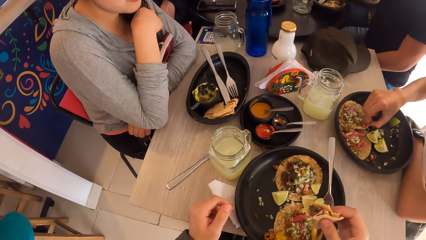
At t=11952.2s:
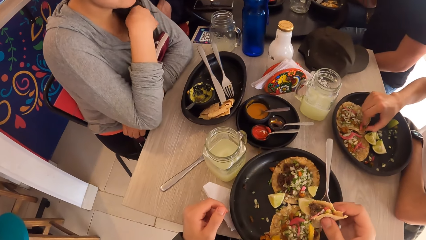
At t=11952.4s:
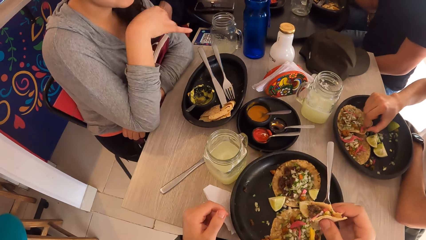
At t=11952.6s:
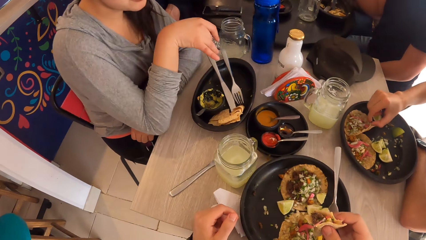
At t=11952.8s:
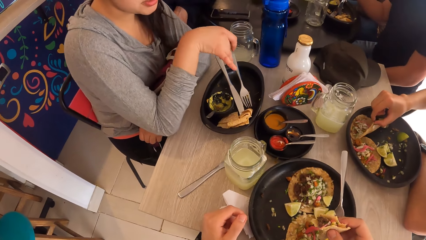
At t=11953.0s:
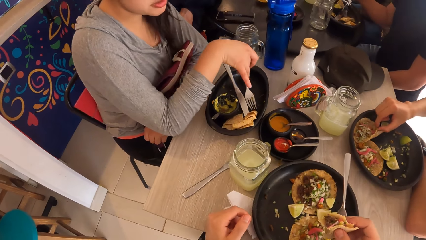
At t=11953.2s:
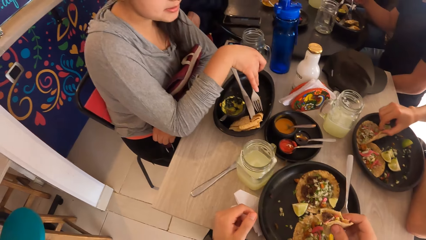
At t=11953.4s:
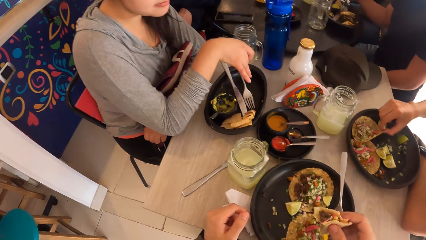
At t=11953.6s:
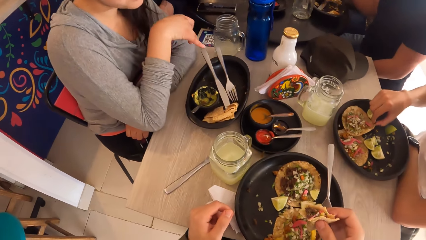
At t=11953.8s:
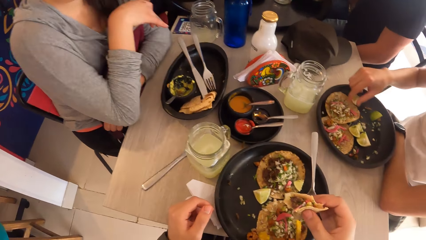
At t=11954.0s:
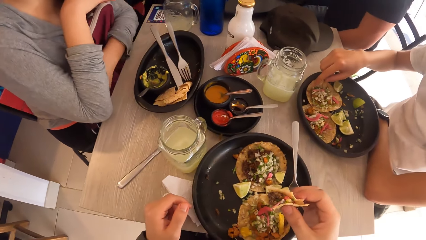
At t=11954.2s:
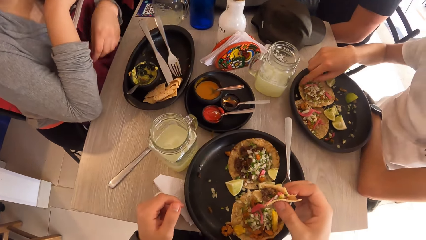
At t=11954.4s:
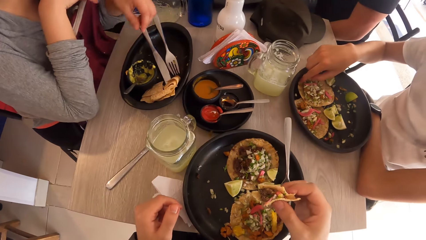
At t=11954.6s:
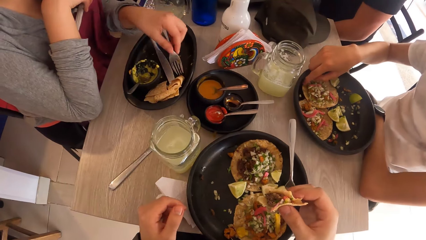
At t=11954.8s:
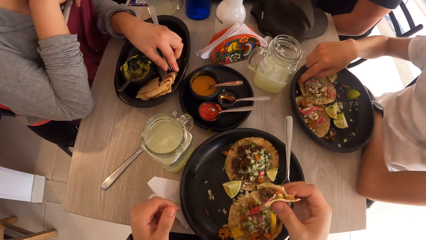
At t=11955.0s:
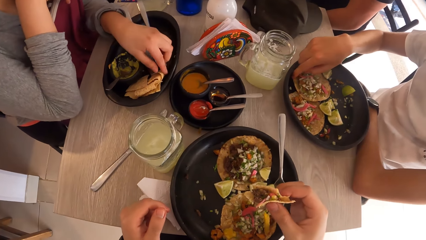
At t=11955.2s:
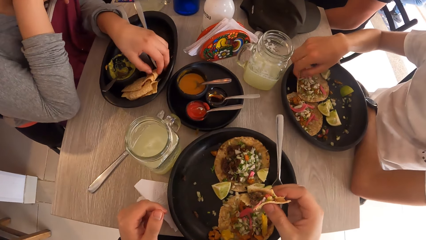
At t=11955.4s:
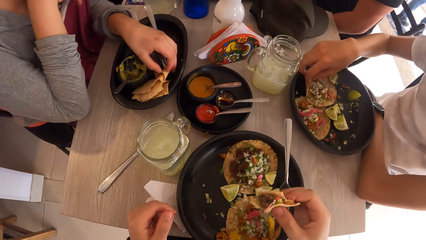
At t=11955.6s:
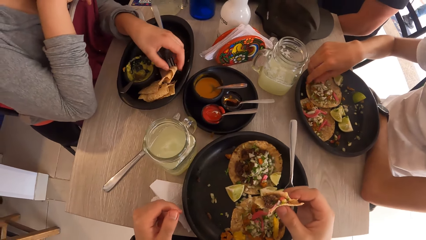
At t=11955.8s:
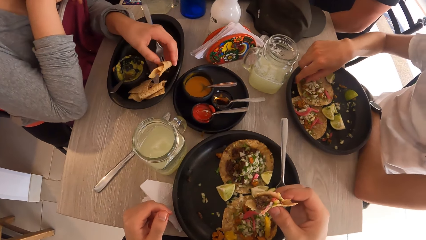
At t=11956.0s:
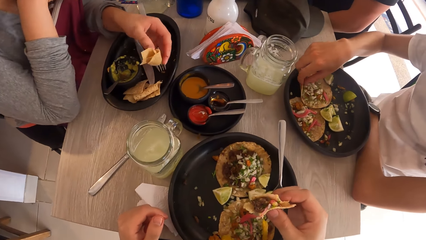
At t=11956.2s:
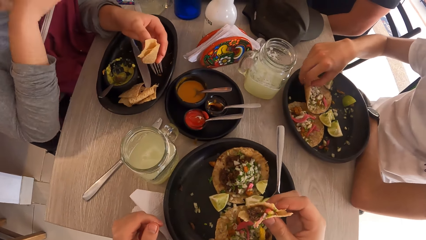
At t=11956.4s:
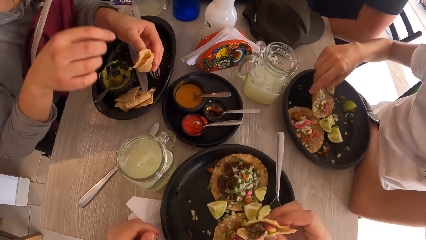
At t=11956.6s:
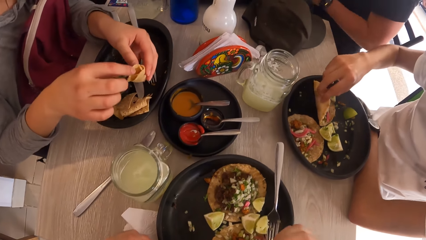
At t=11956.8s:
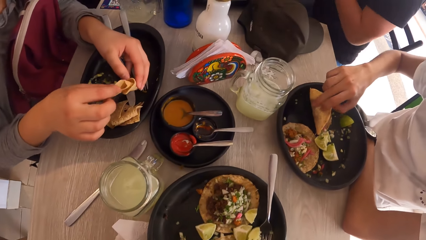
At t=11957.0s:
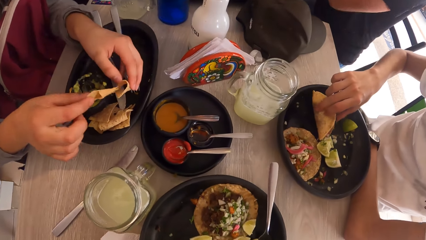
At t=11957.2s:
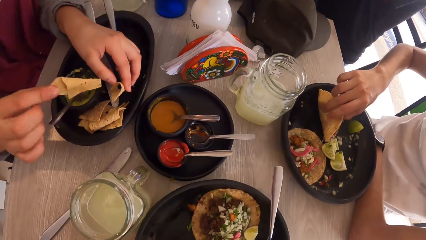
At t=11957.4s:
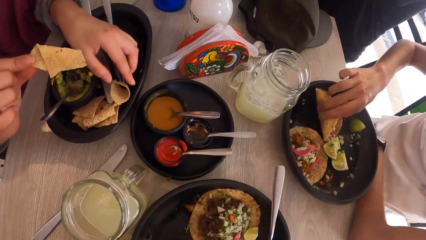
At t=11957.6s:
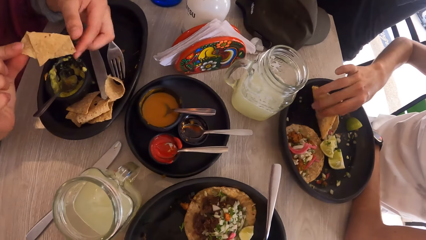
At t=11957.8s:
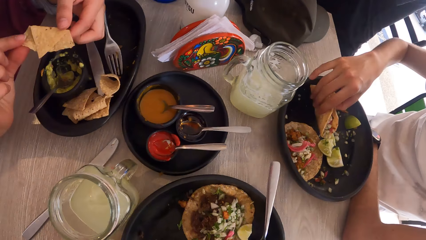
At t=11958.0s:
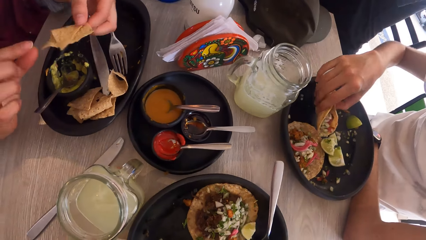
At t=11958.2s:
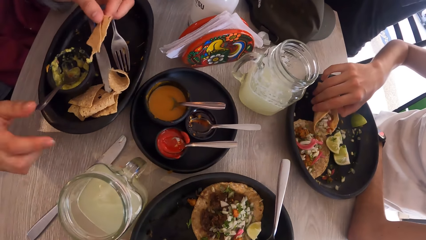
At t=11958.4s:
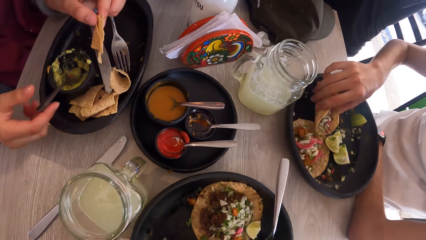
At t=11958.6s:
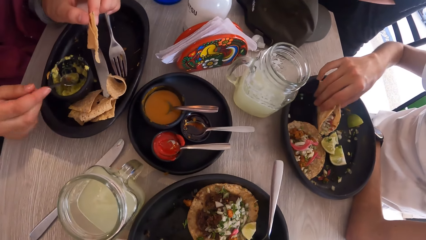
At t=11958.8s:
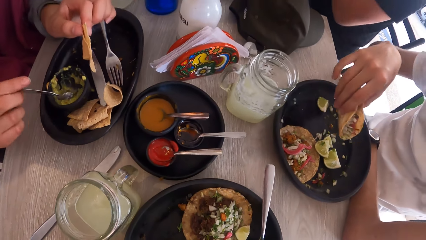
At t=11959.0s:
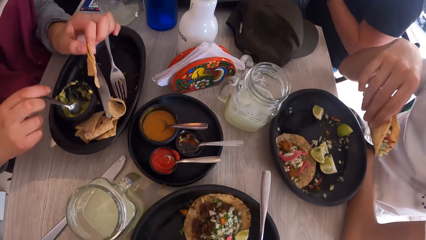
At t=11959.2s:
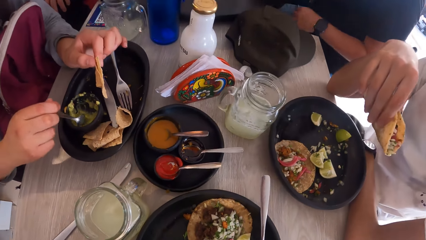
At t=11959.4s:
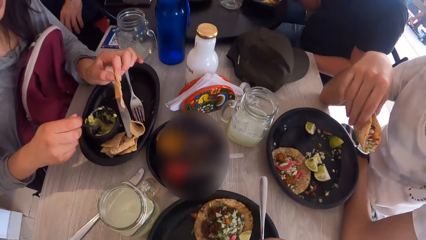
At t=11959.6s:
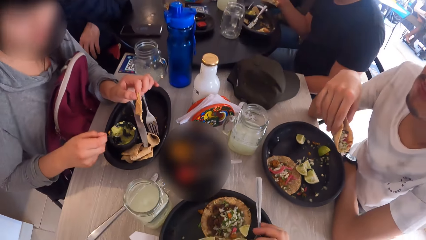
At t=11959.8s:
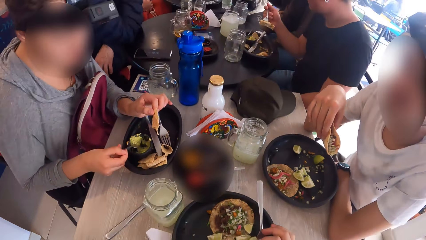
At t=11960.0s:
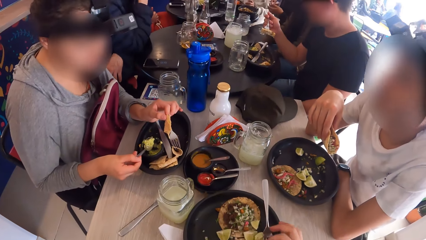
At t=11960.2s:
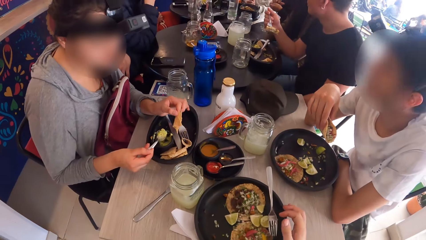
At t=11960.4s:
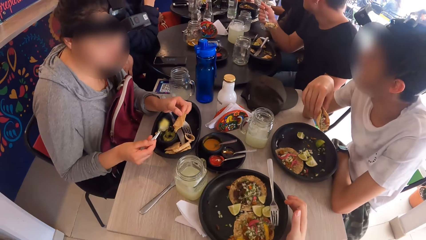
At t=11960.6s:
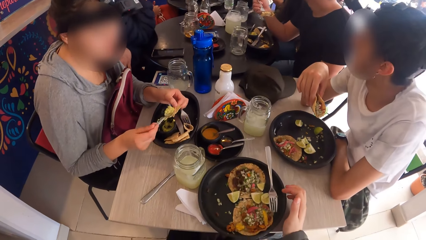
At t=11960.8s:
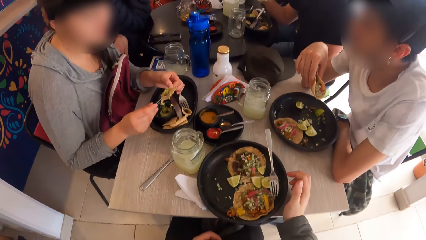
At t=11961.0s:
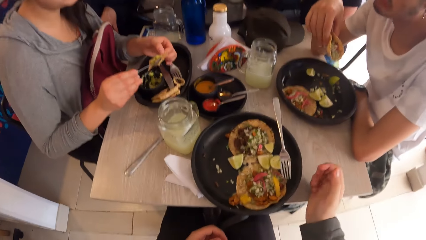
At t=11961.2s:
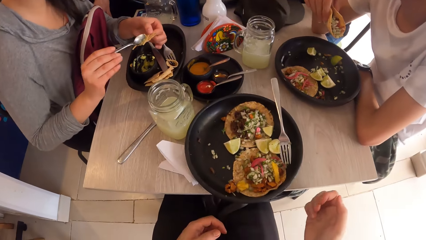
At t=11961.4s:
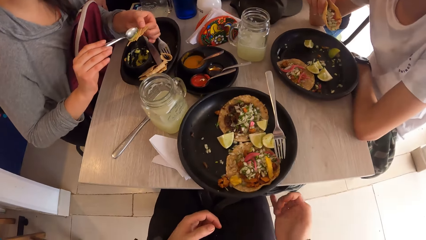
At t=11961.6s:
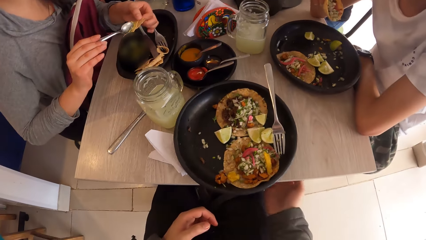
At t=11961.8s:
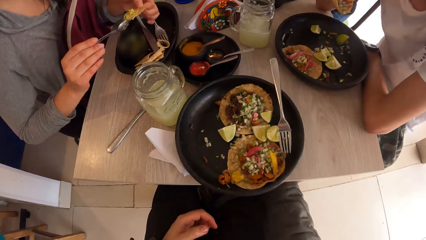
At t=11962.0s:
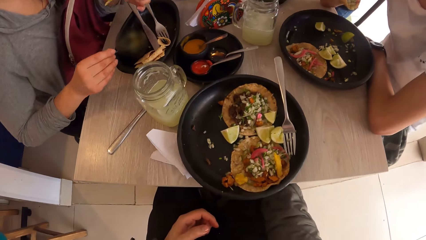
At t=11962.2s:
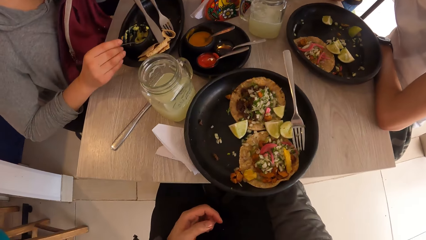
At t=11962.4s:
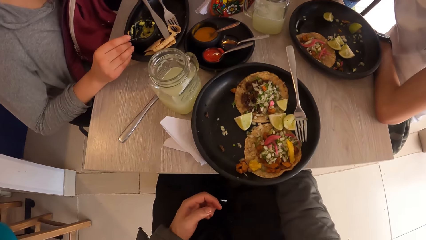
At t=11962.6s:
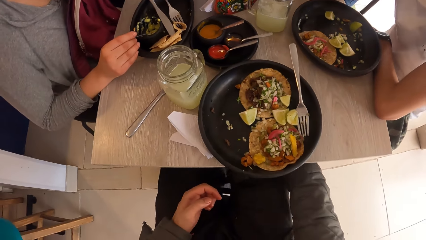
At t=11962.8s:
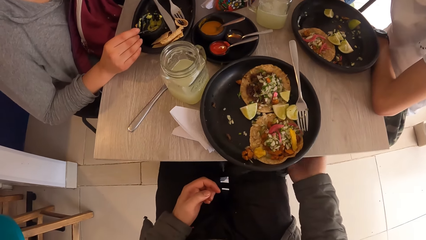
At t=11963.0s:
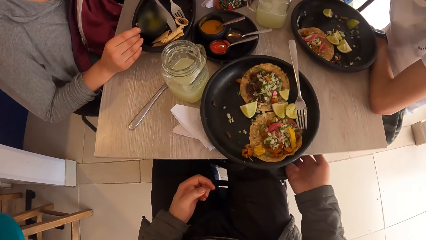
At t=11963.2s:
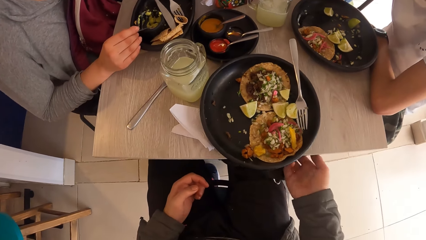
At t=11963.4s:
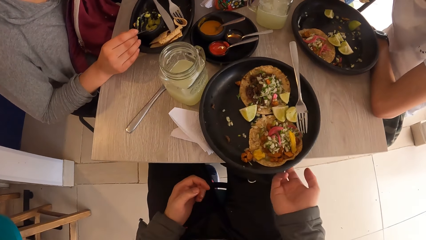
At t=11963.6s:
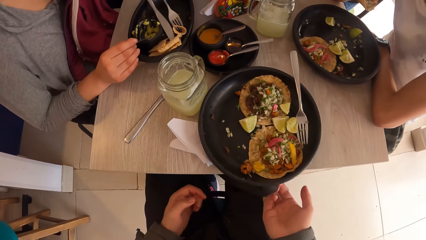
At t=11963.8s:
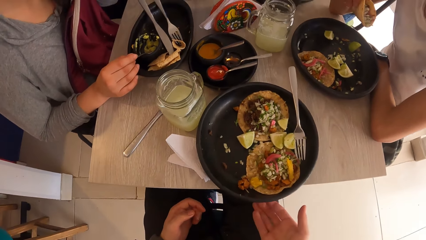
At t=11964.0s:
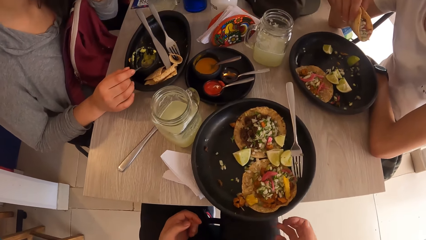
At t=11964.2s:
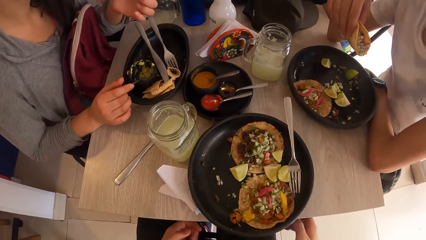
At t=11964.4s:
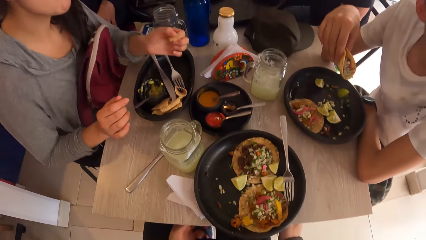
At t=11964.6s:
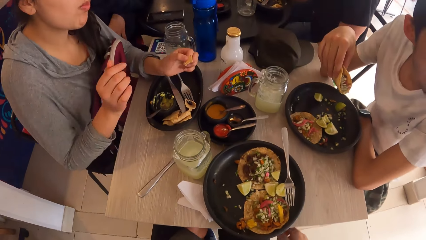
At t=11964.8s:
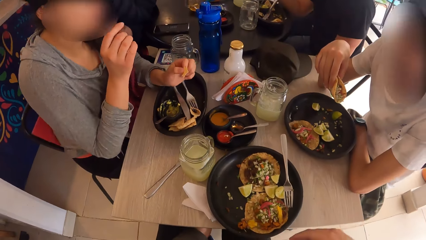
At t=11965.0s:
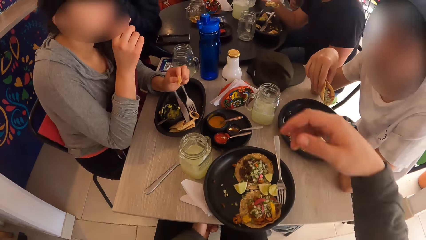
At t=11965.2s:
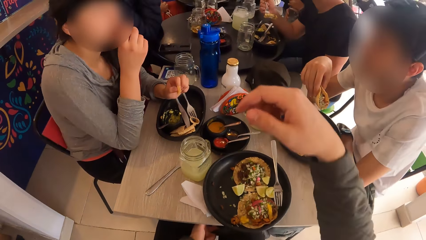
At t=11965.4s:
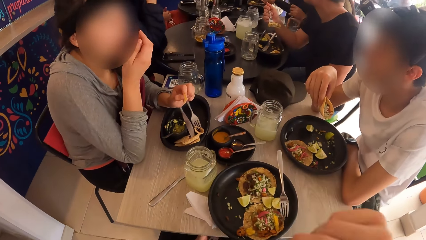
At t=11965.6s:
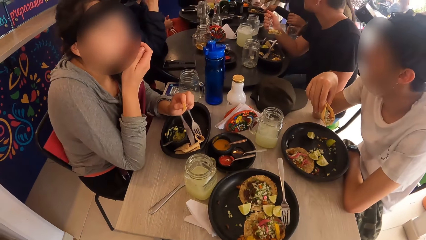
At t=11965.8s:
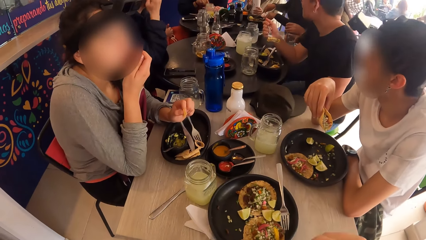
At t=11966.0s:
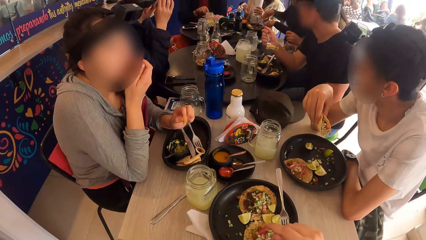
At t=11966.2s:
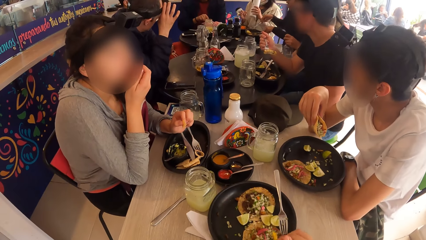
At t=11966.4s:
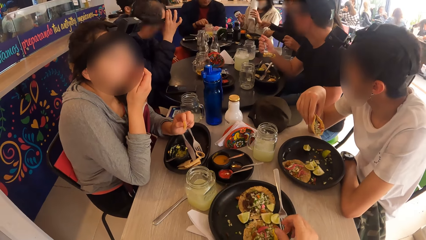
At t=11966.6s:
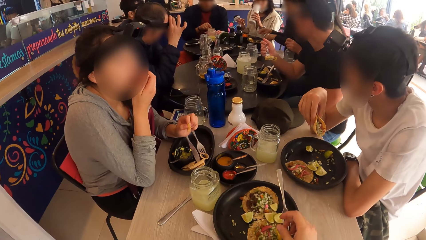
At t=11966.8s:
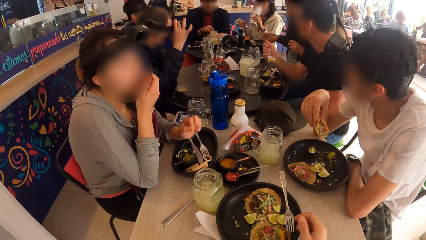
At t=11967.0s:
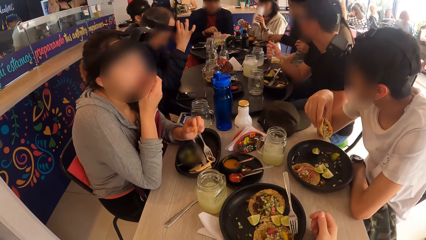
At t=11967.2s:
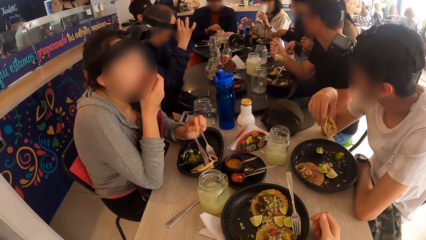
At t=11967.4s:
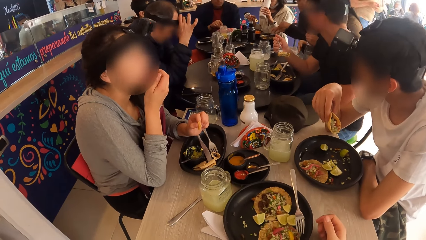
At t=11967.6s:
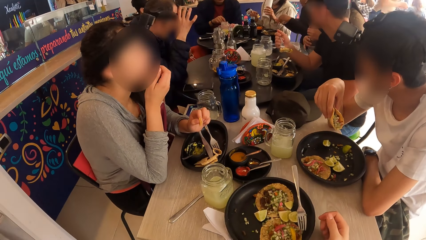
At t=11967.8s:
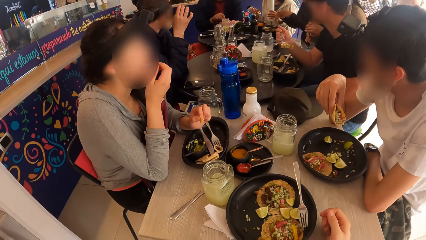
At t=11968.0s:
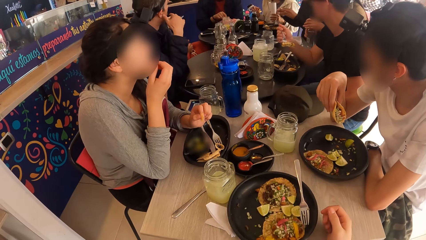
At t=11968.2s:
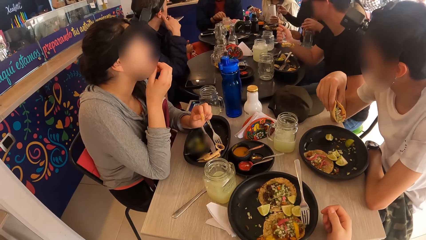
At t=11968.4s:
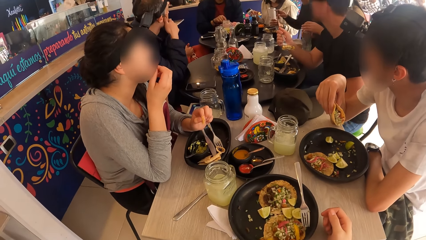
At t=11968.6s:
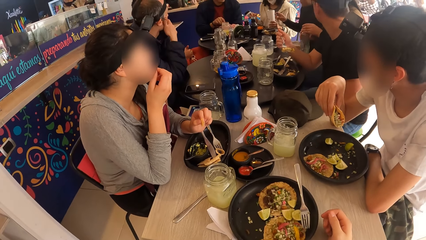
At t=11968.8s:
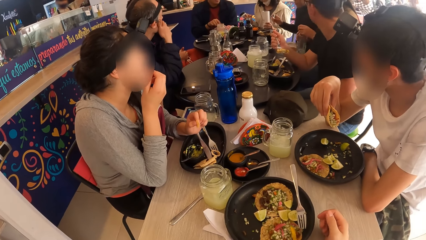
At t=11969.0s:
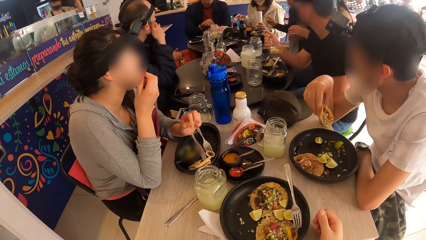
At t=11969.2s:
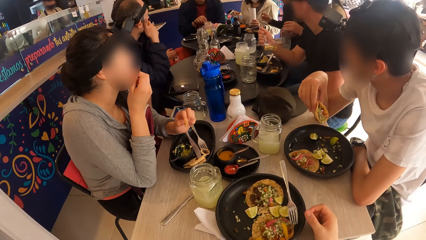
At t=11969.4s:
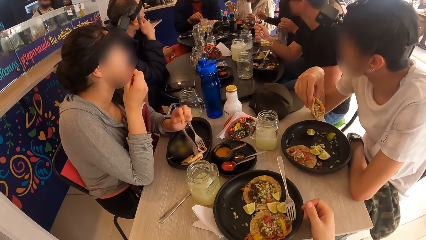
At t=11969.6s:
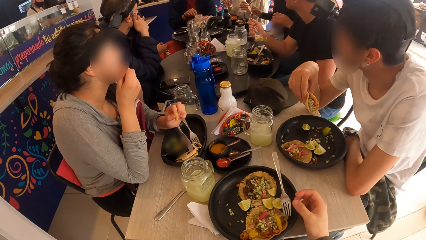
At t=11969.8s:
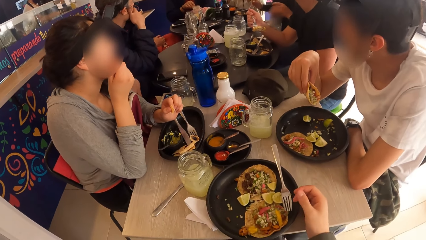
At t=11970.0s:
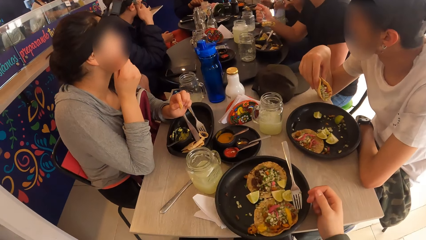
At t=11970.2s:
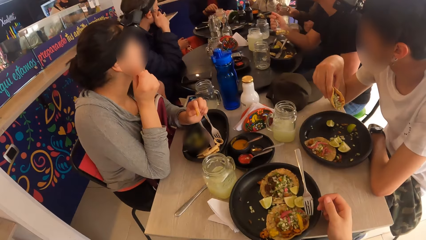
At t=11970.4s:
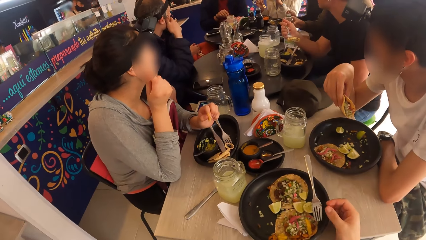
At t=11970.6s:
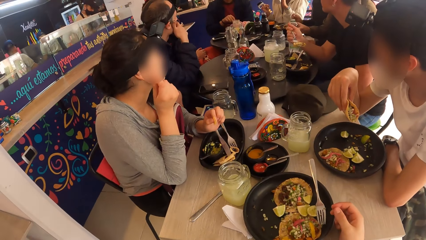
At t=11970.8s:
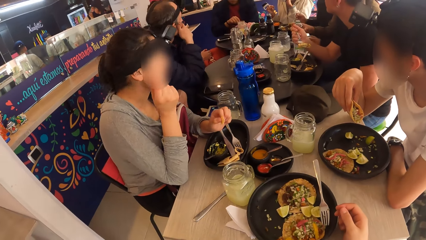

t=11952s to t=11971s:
The man wraps the taco in a plate with his right hand. The woman interacts with the man and the camera wearer. The man holds the taco with his right hand. The woman points at the plate. The woman picks a taco wrap from the plate with her left hand, separates the taco wrap in her hands, drops the taco wrap in her left hand in the plate, and passes the taco wrap in her right hand to her left hand. The man lifts a meal from the plate. The woman holds a spoon with her right hand and scoops the sauce in the plate with the spoon in her right hand. The woman applies the sauce to the taco wrap with the spoon in her right hand and eats the taco in her left hand. The camera wearer adjusts something on her right leg. The woman places her left hand on the table. The camera wearer looks around the table. Another man adjusts a camera on his head with his right hand. Another woman drinks water from a flask in her left hand. The other woman drops the flask on the table with her left hand.
